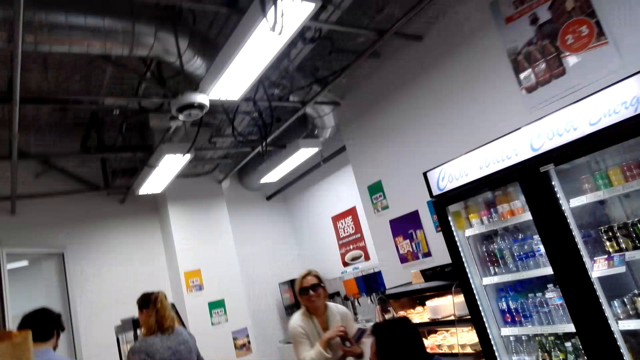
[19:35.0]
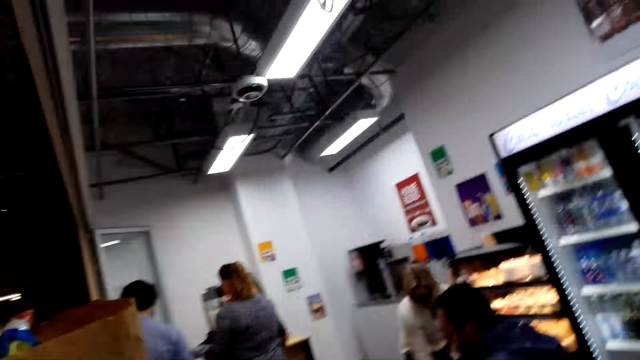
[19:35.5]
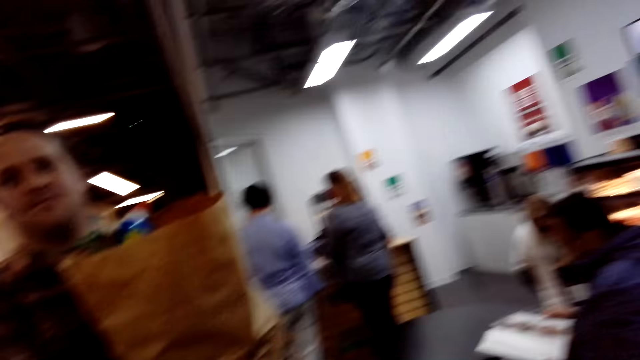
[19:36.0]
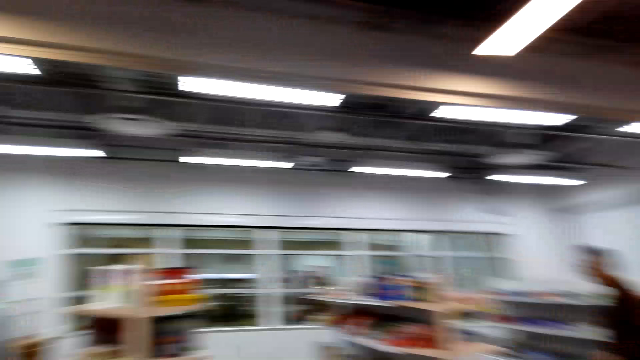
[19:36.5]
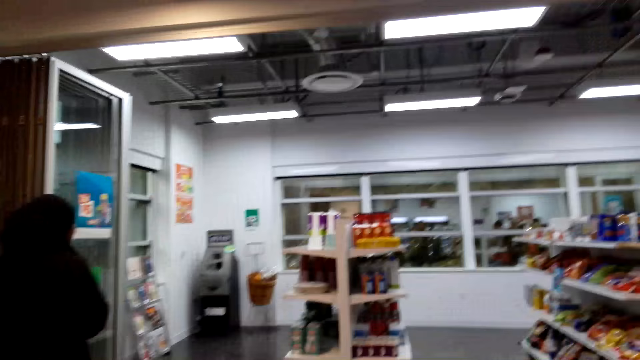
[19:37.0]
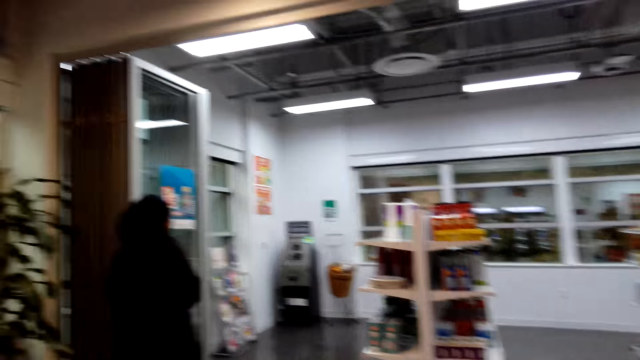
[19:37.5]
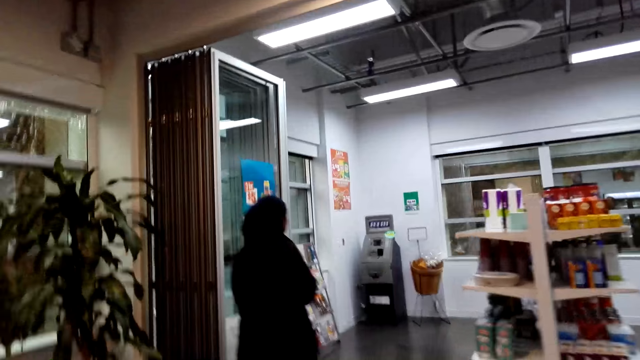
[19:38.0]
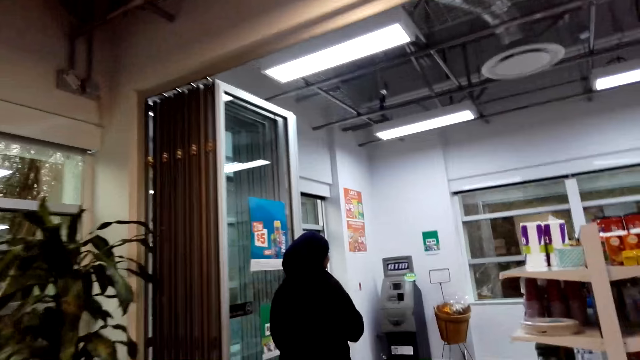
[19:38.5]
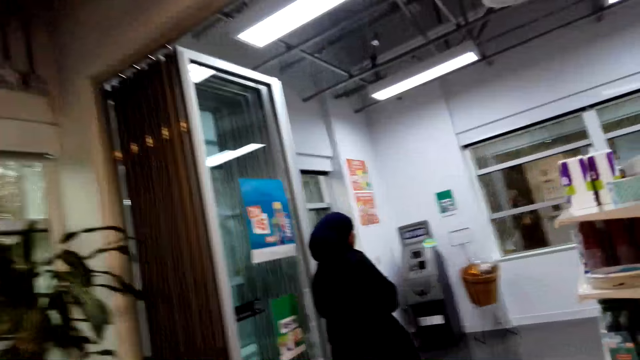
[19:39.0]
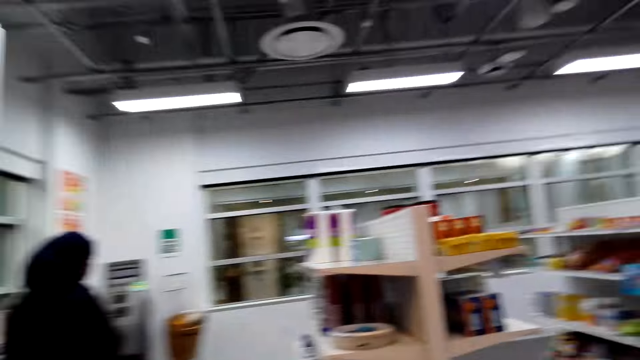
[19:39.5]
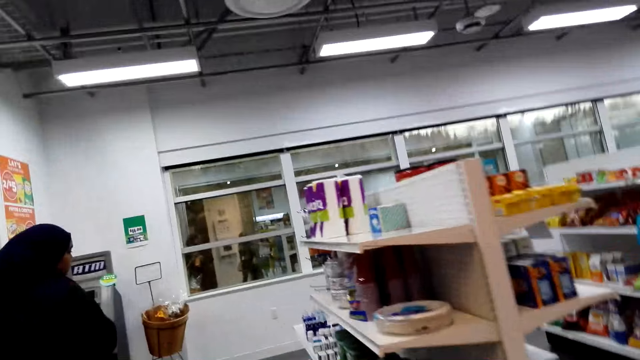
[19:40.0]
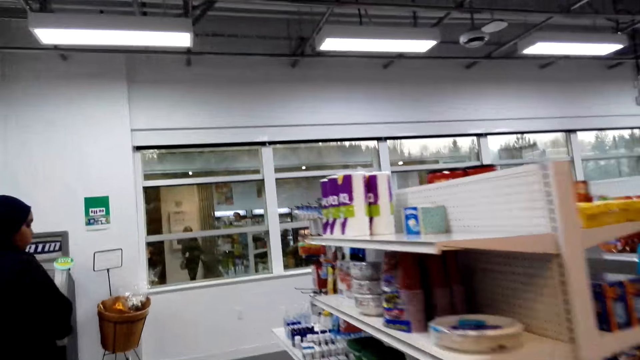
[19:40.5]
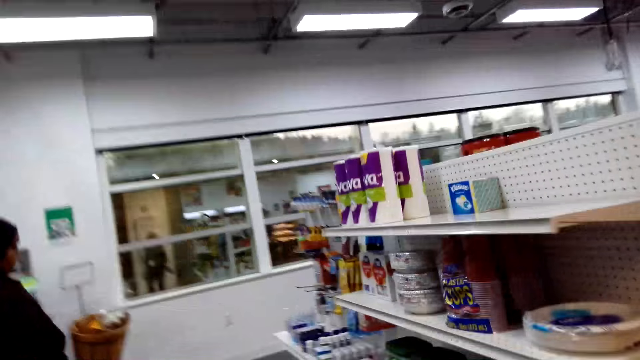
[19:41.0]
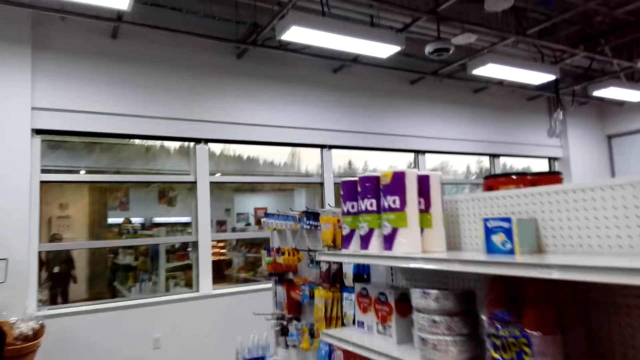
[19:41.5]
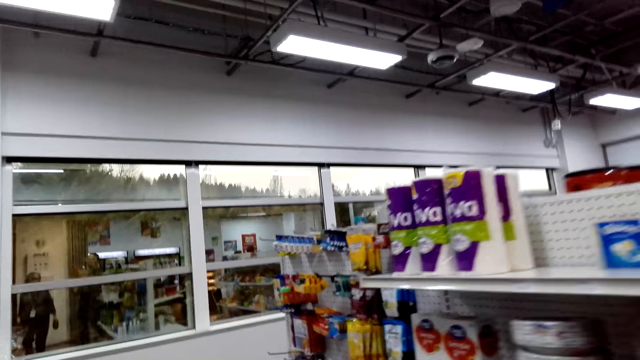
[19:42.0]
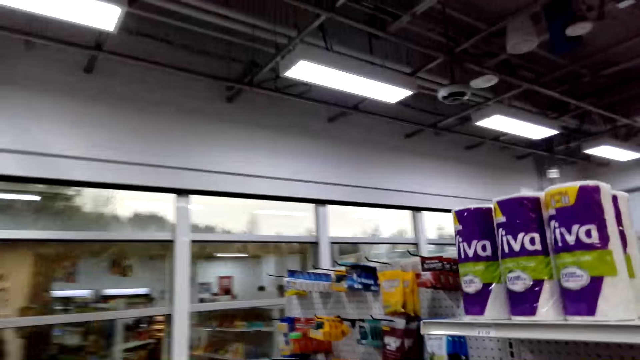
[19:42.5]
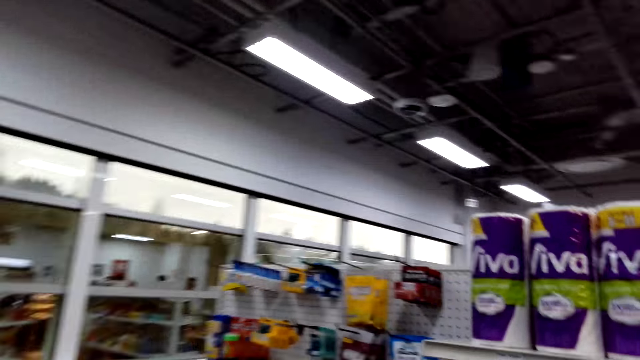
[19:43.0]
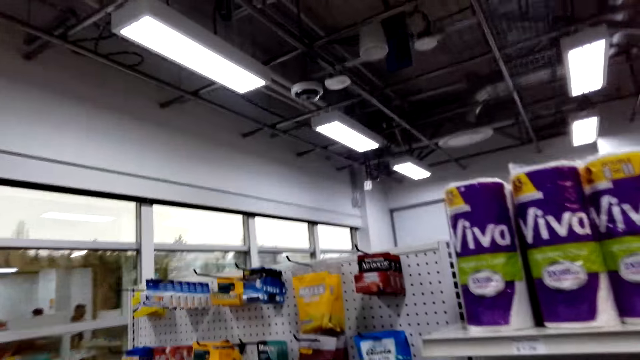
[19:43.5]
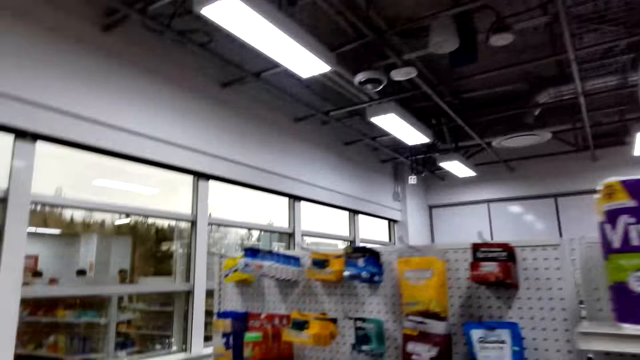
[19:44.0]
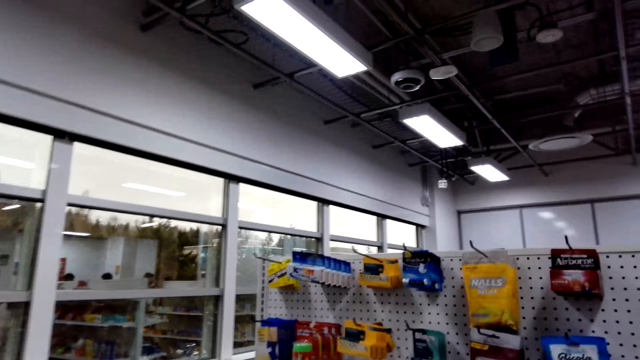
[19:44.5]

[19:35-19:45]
The camera wearer stares around the supermarket. They walk around.

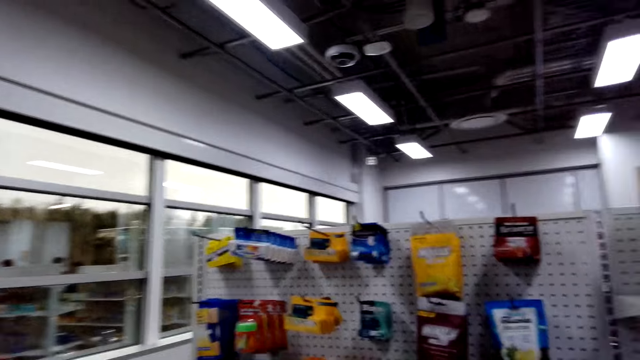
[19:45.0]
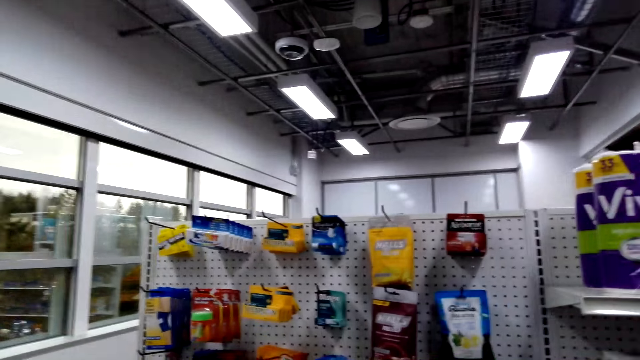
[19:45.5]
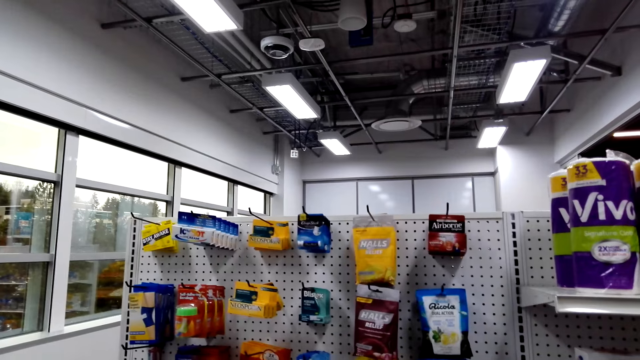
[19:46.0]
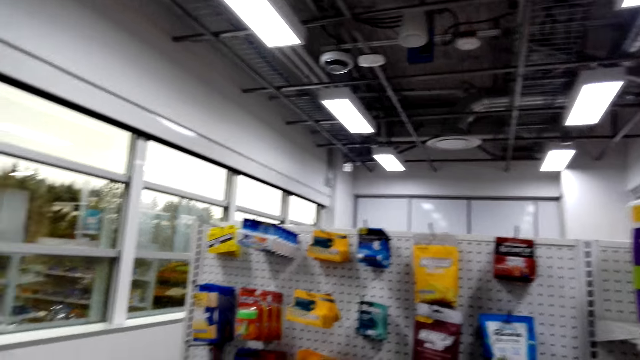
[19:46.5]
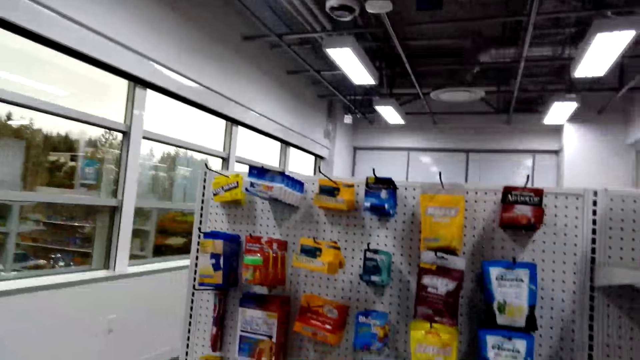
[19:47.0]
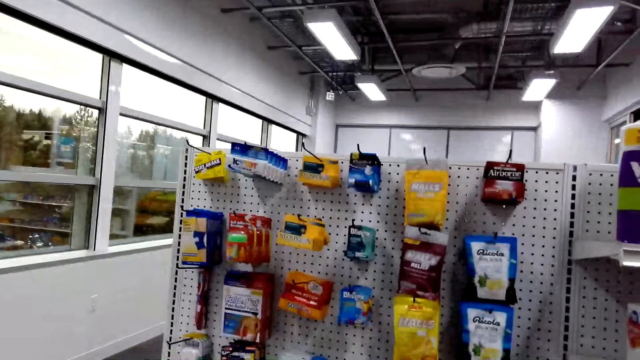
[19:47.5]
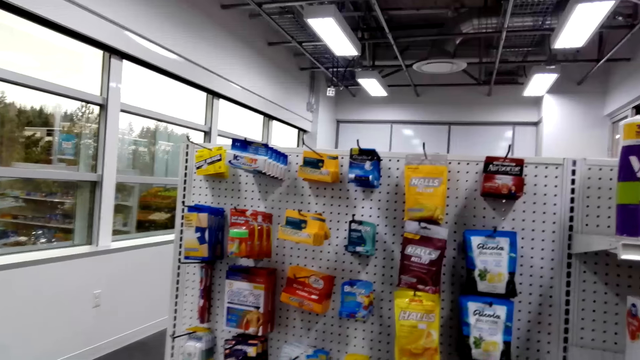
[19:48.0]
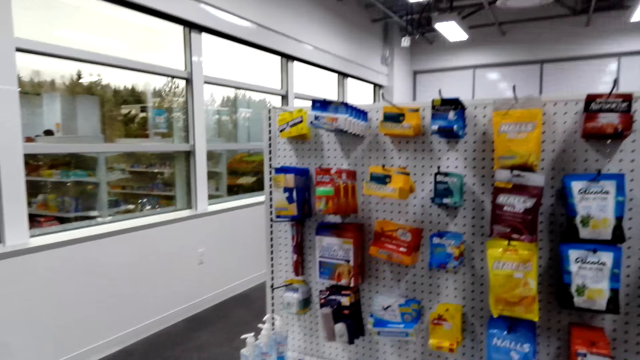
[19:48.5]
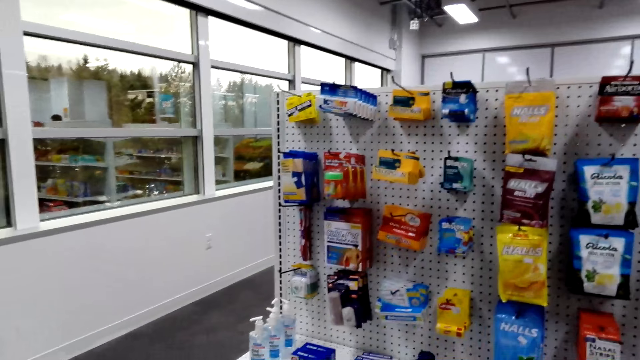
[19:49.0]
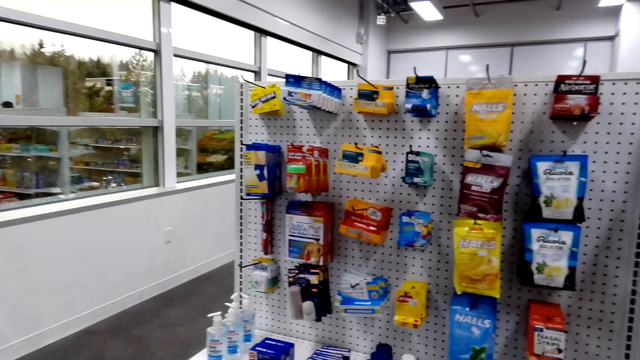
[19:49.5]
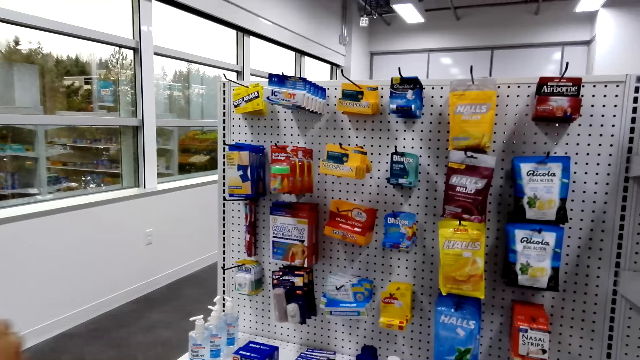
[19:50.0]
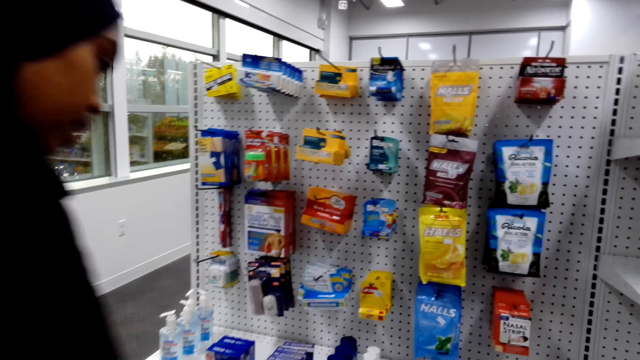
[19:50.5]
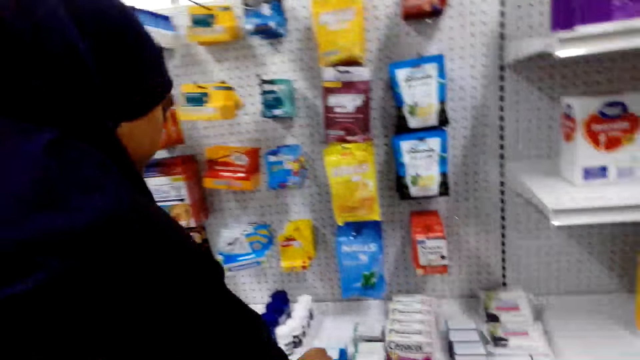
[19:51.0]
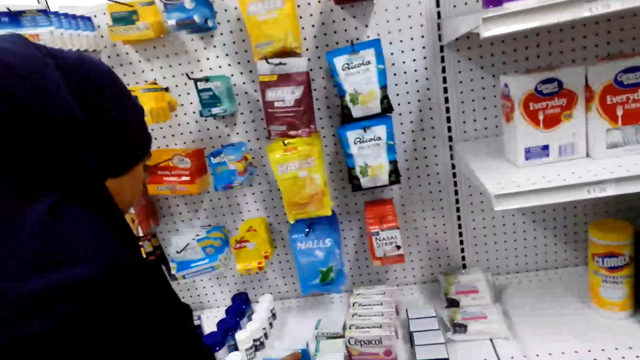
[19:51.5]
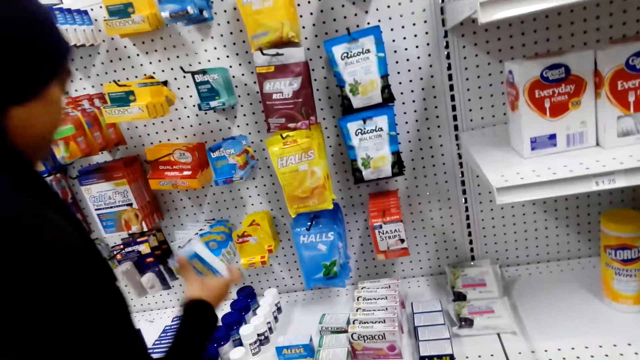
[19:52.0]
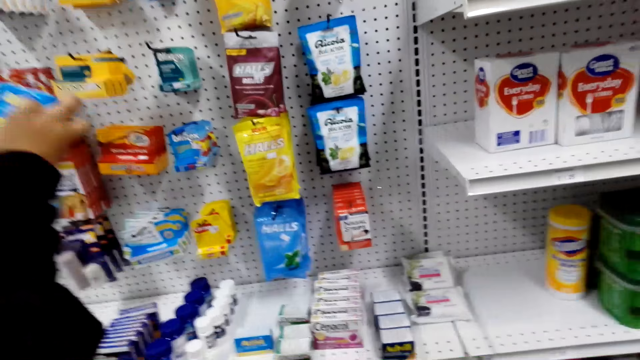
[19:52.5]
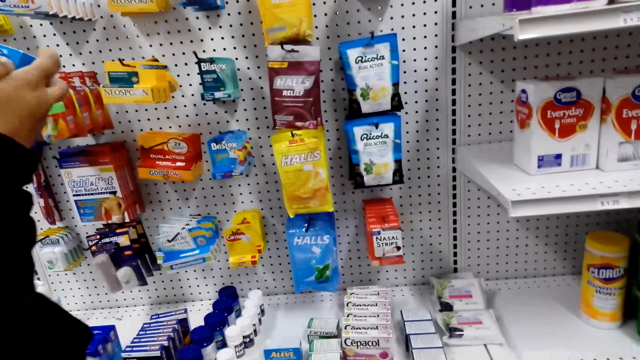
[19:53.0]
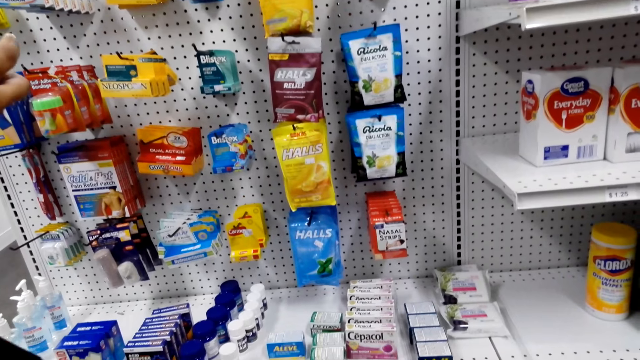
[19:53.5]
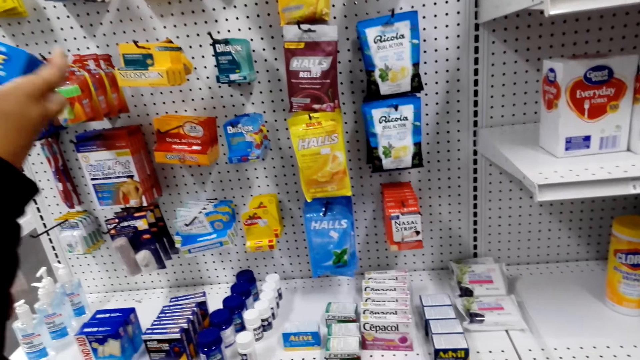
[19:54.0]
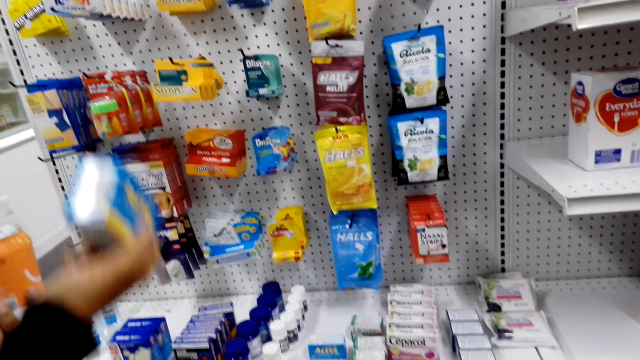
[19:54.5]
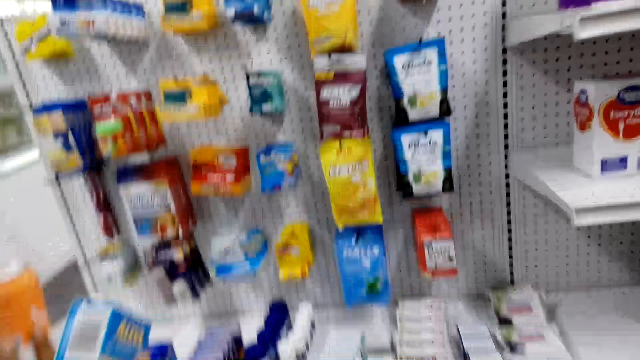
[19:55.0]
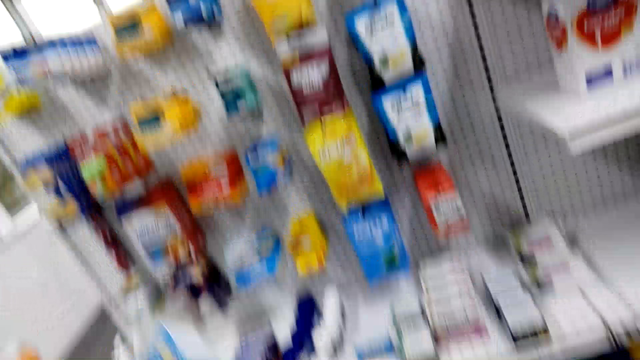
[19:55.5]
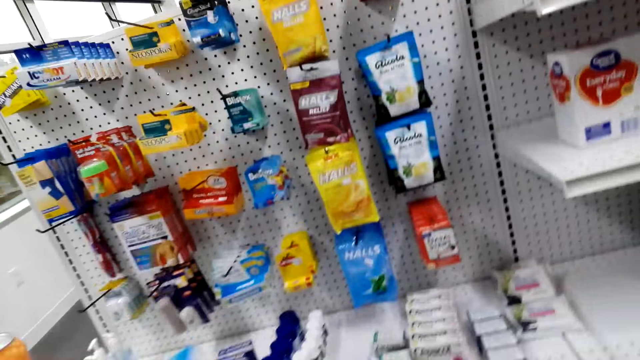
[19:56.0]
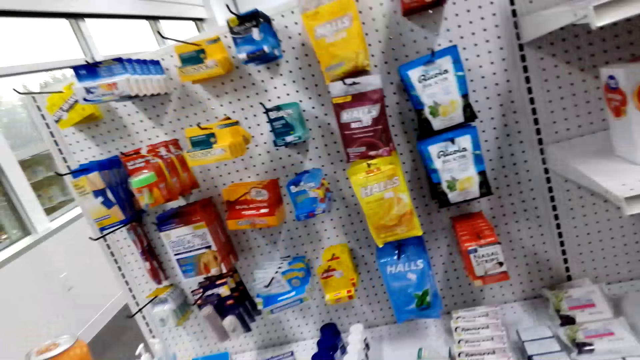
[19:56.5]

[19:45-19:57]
The camera wearer looks at the shelves. They look at the items. A person picks the items on the shelf. The person looks at the box product.
